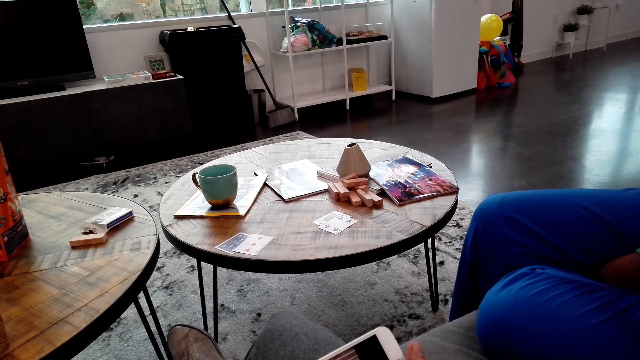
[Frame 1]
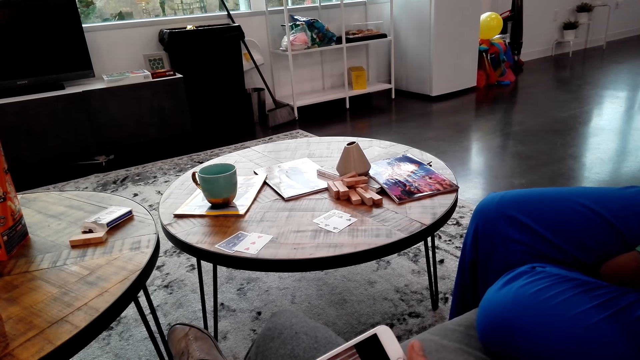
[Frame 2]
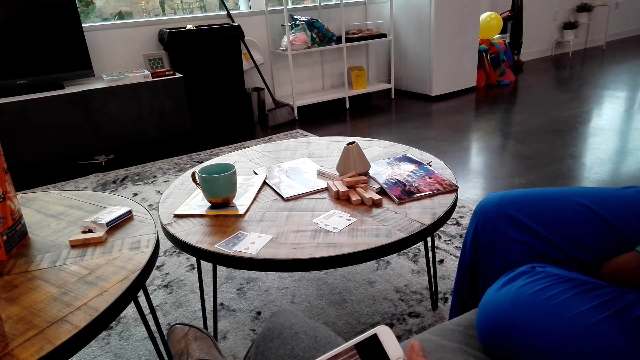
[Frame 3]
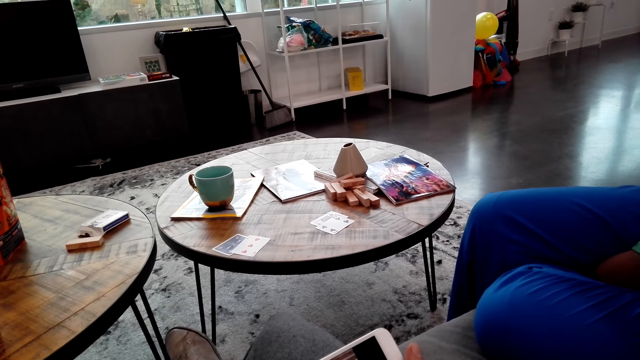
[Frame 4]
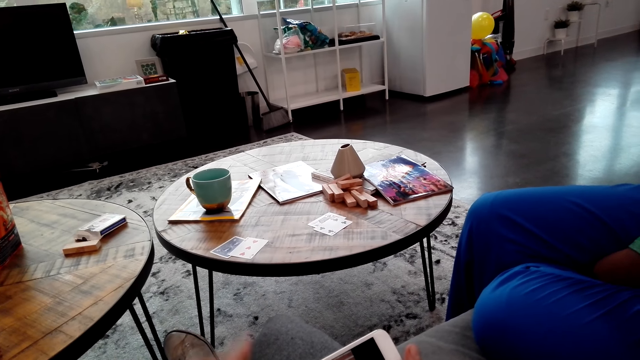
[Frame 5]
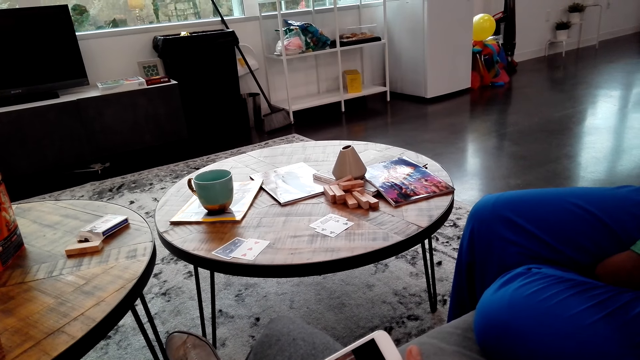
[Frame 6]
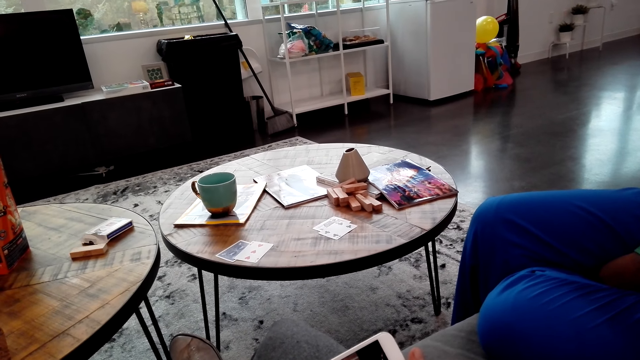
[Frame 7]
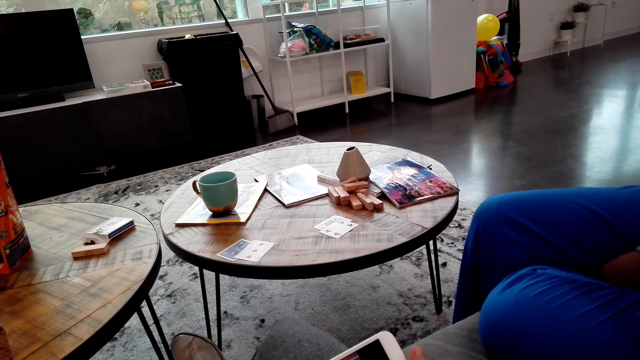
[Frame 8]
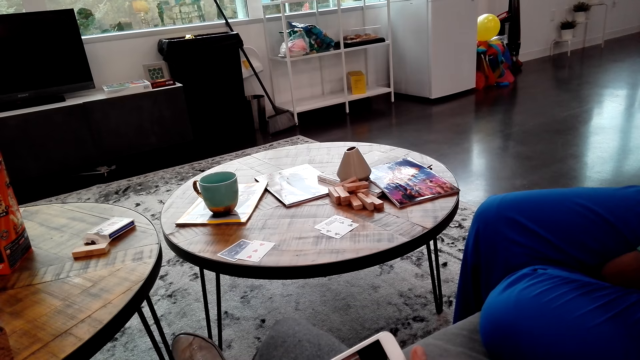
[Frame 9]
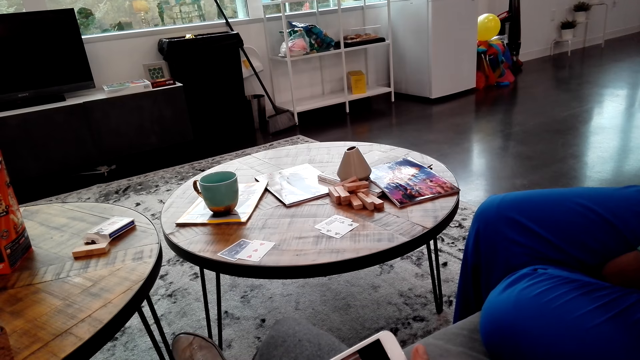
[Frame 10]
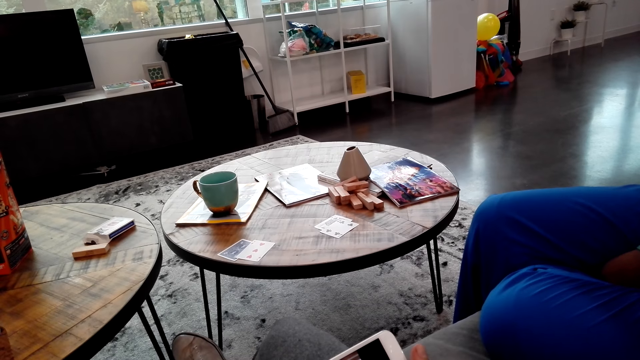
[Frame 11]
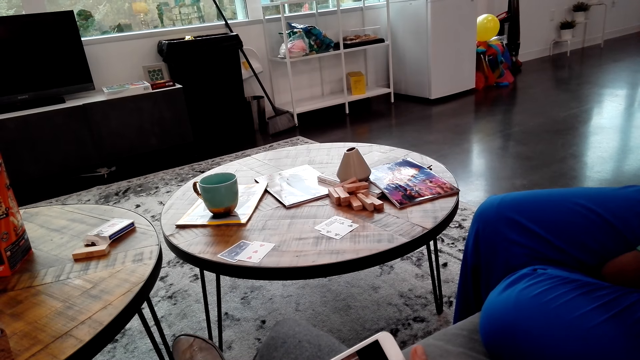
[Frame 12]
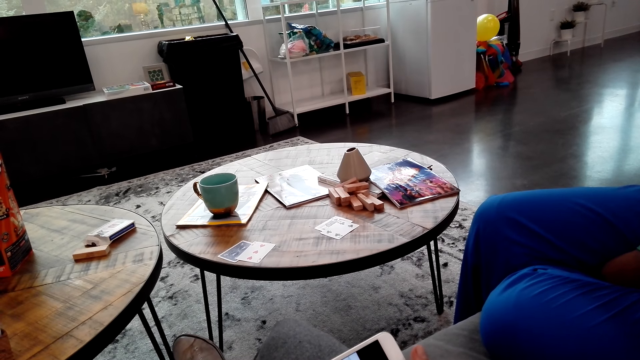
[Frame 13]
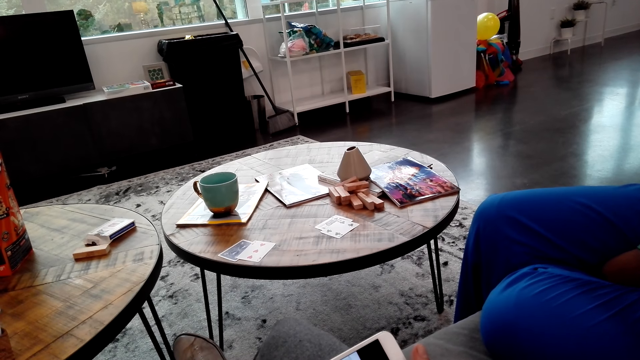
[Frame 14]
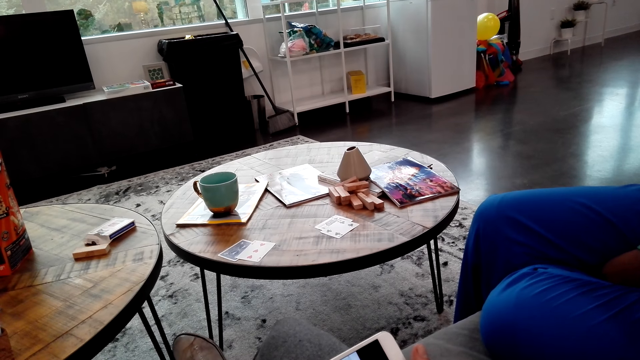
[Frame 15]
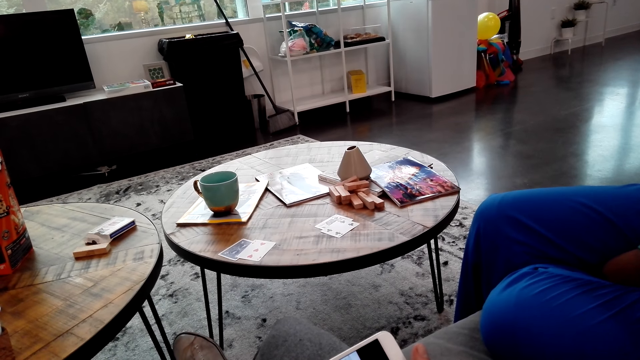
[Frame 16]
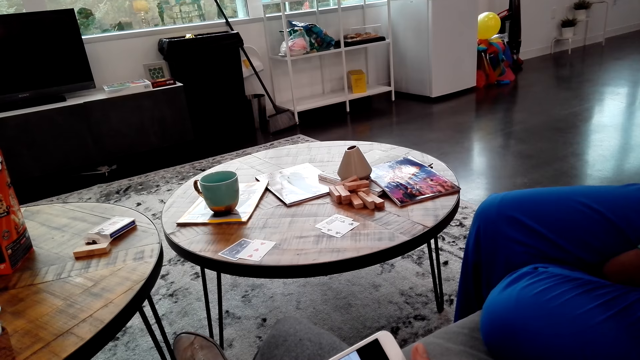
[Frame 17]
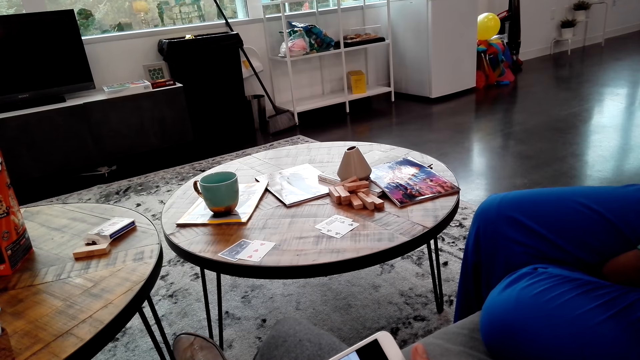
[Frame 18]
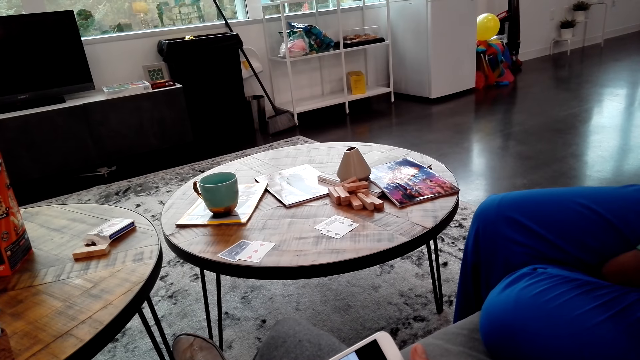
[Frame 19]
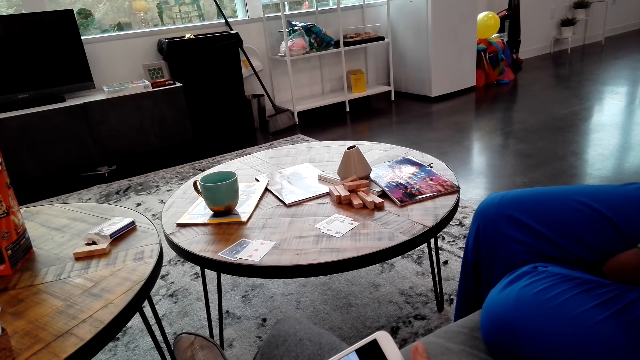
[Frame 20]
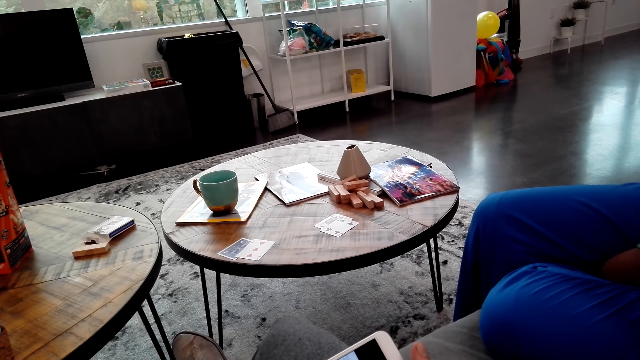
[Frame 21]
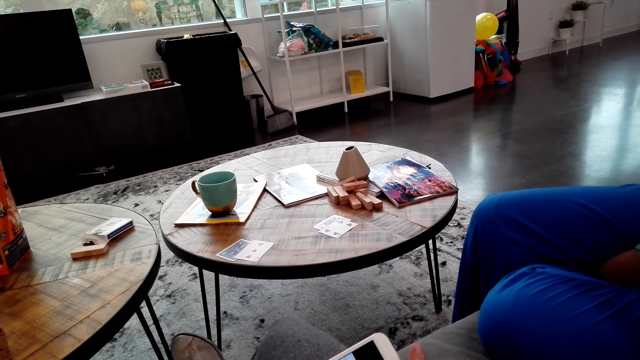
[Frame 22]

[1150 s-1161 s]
The camera wearer lifts a hand.

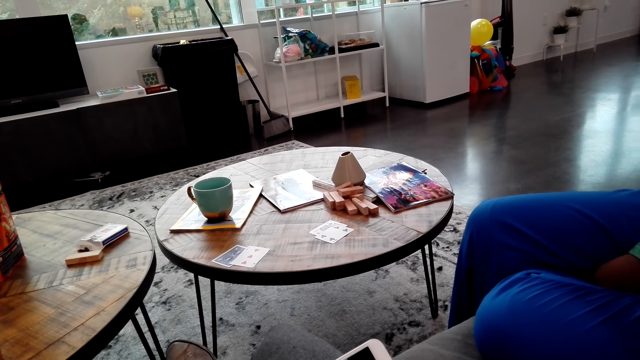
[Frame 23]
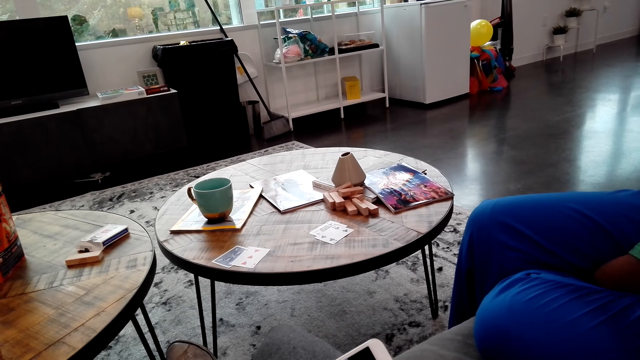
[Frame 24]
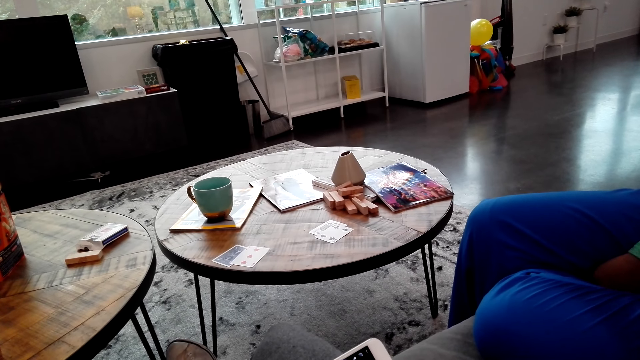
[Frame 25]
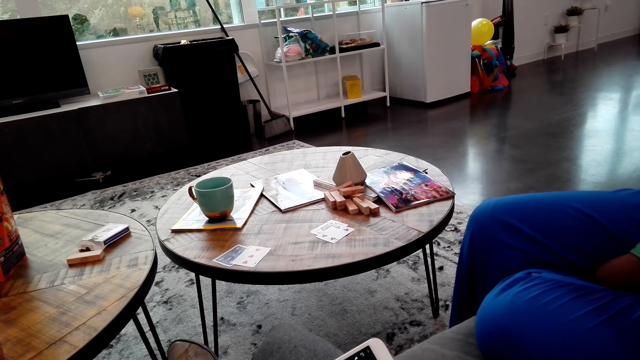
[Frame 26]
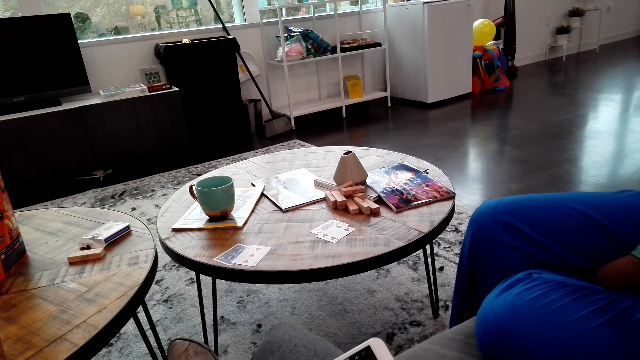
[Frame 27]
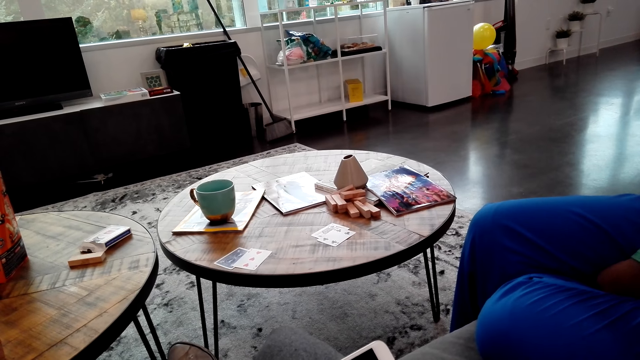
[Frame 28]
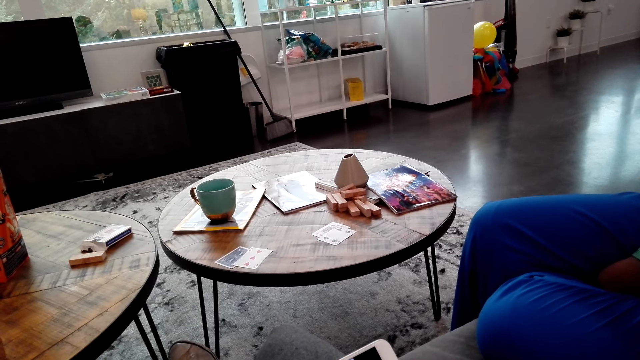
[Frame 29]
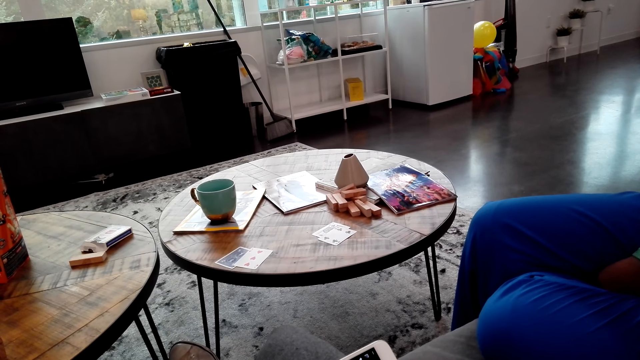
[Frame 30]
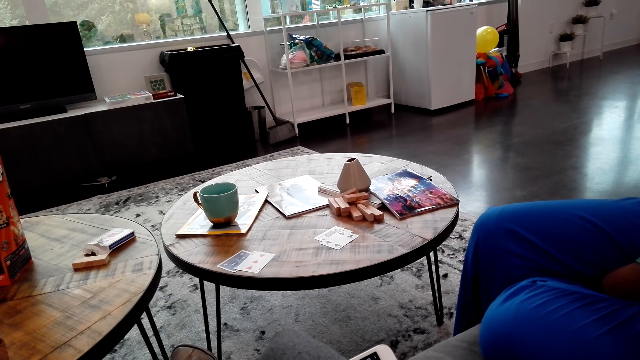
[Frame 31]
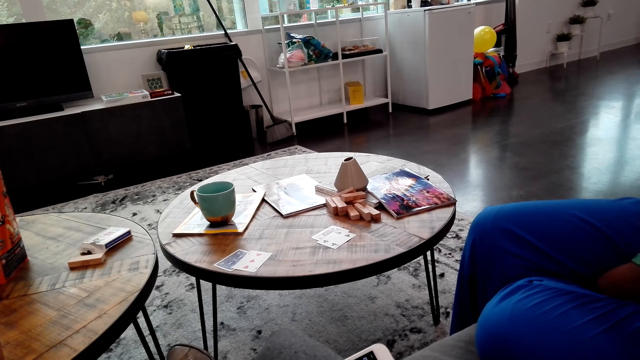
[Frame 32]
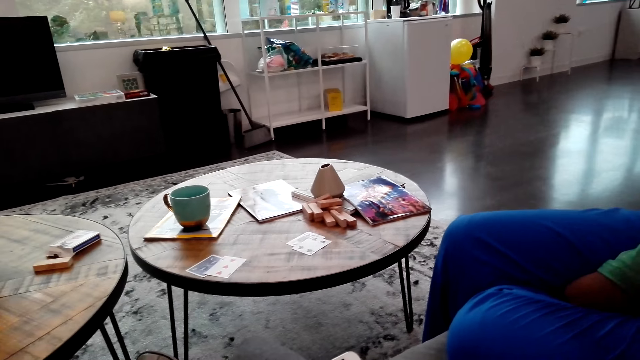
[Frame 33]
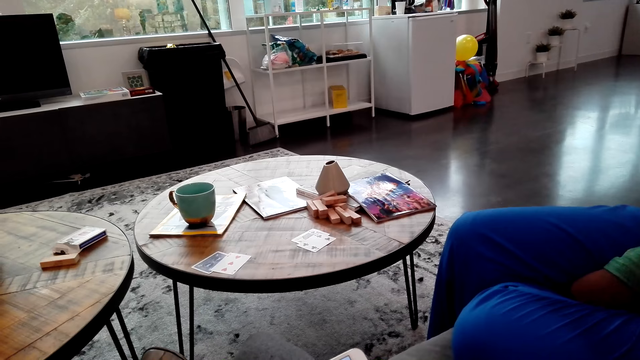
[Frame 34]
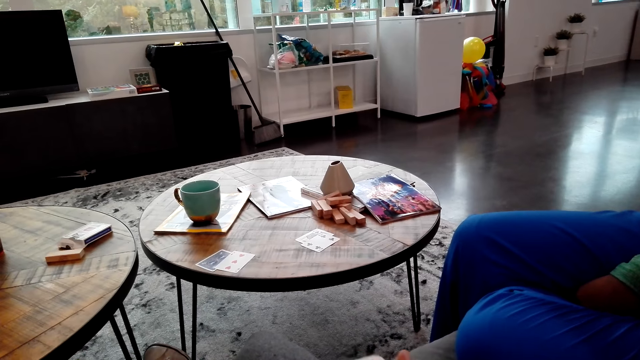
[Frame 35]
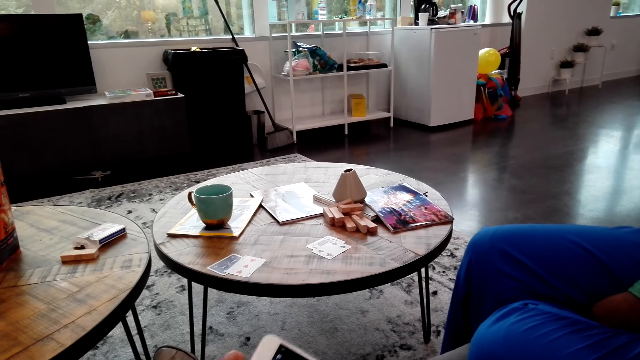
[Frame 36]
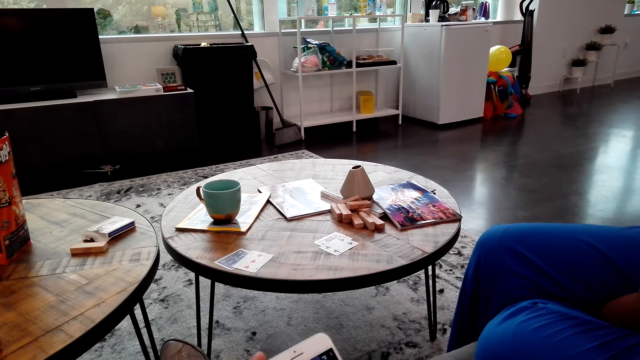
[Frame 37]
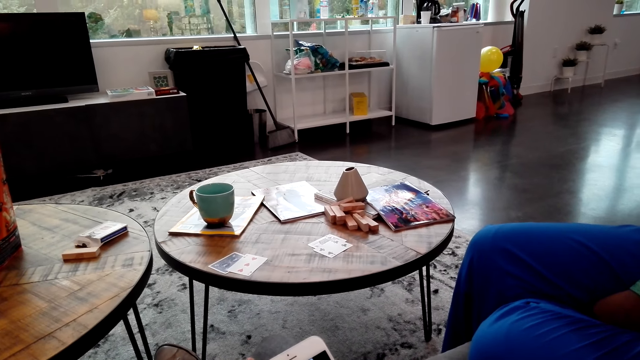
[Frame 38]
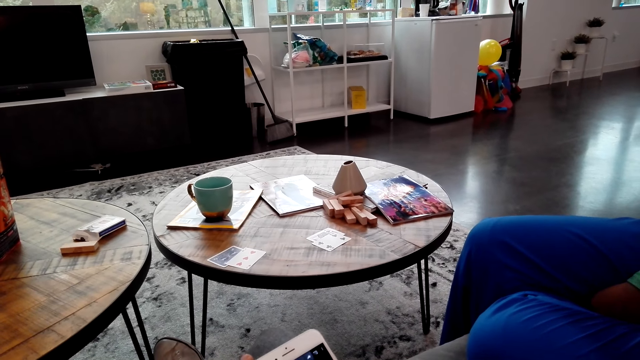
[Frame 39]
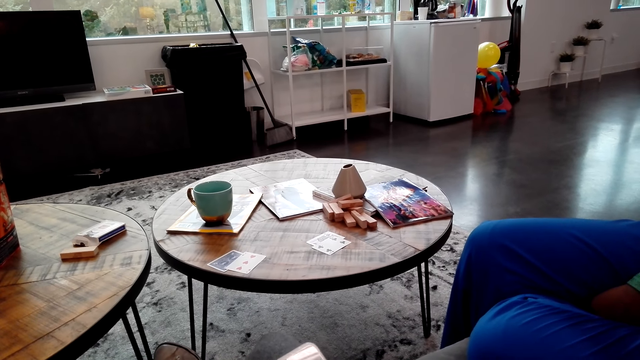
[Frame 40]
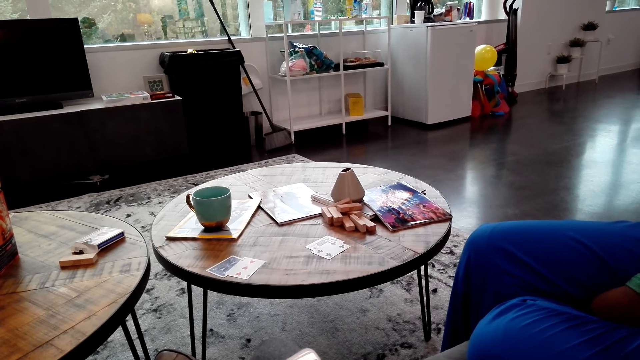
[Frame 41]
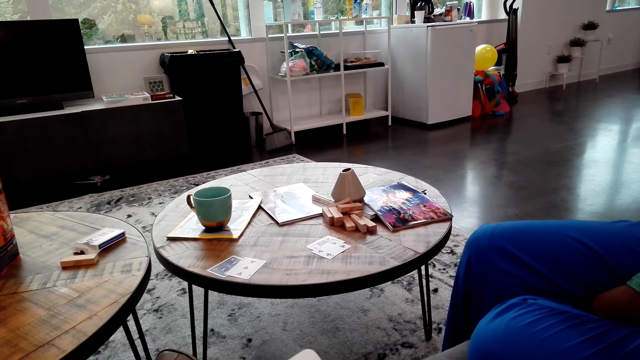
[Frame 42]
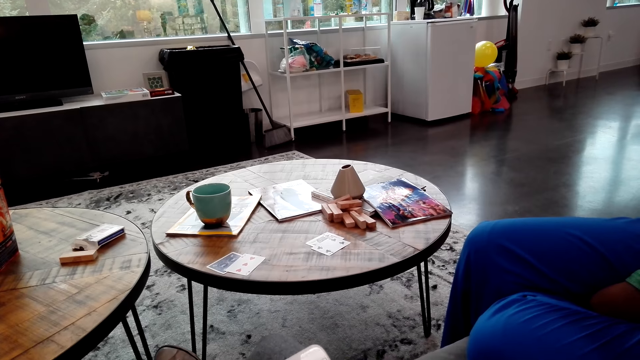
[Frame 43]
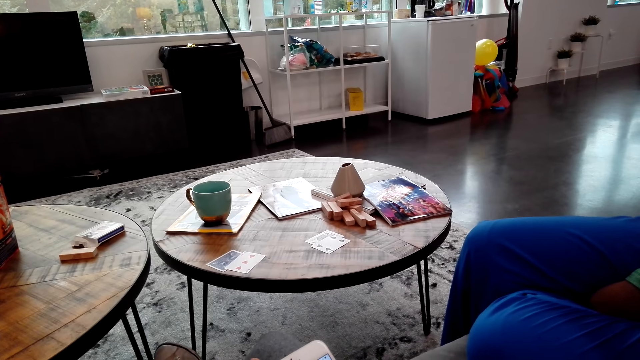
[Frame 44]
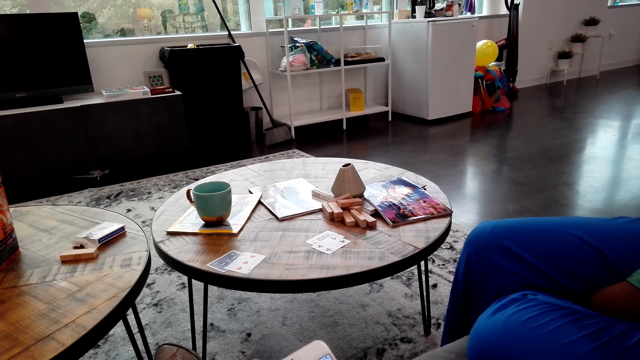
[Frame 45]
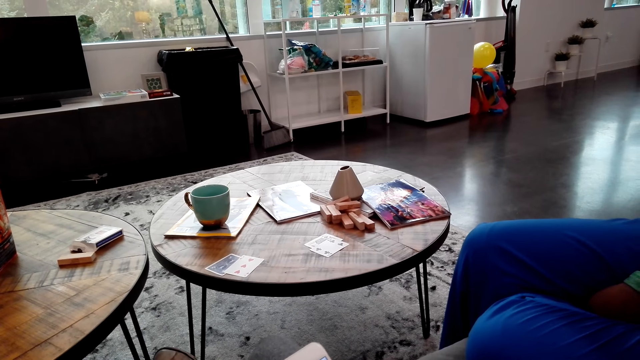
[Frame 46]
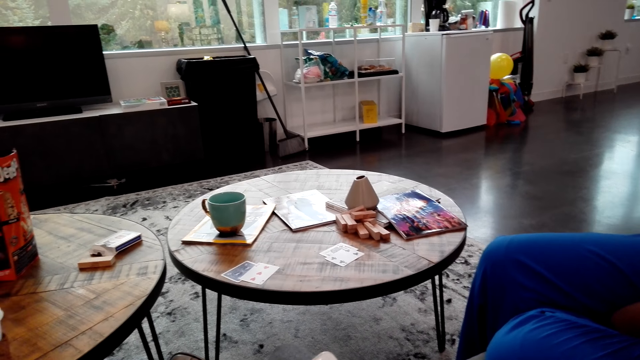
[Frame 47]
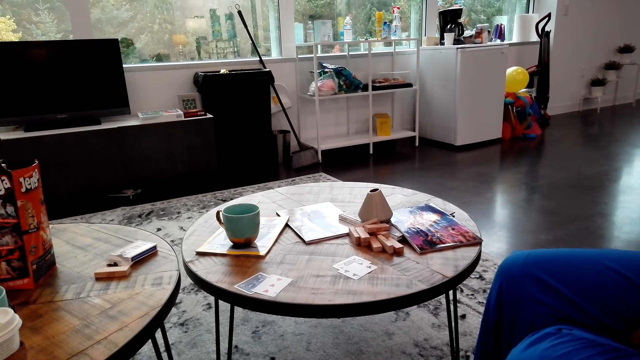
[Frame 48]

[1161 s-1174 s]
The camera wearer speaks to a woman. The woman speaks to the camera wearer.
